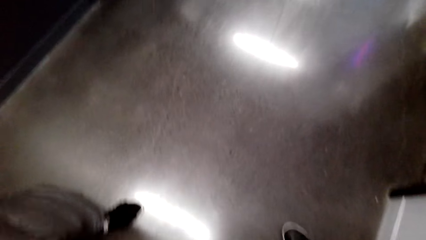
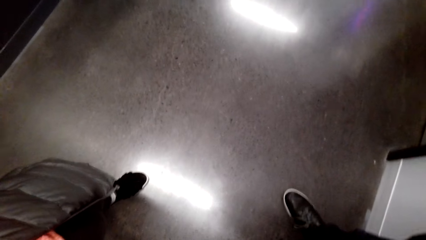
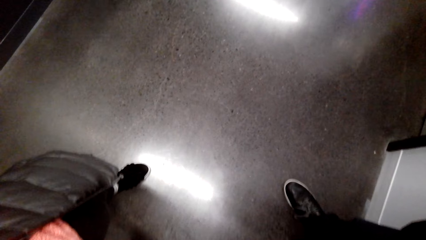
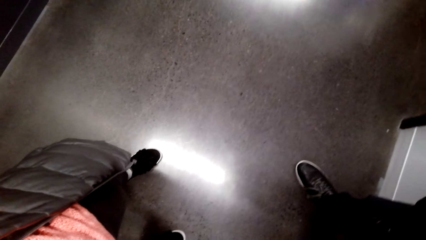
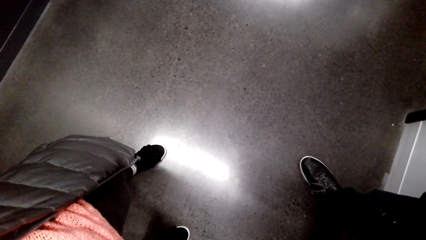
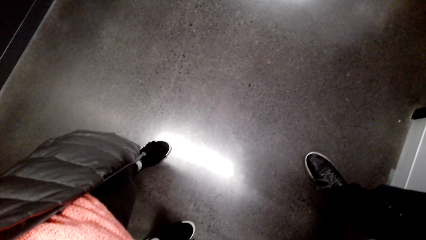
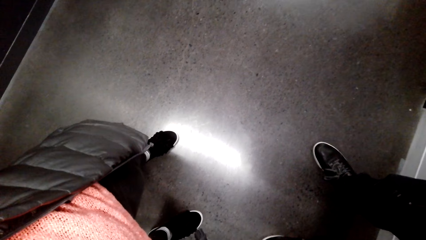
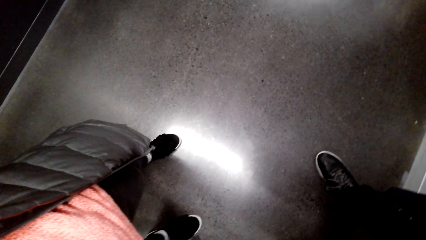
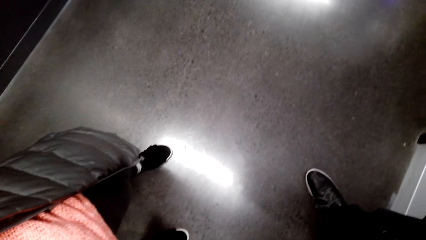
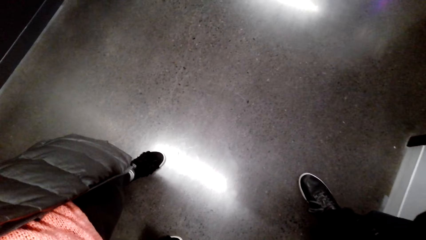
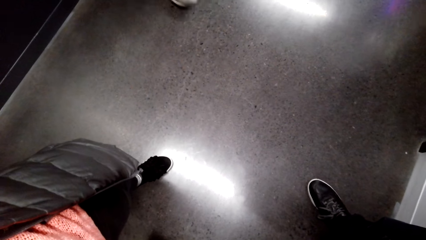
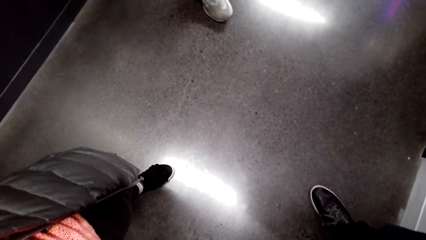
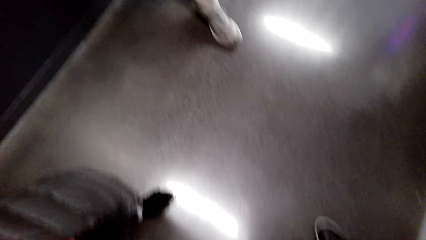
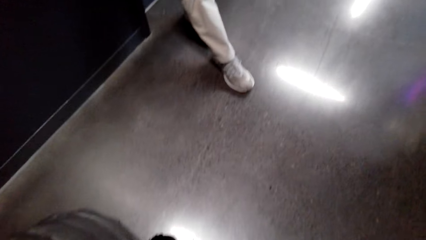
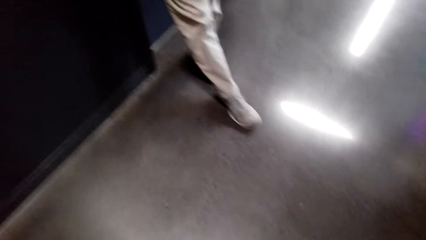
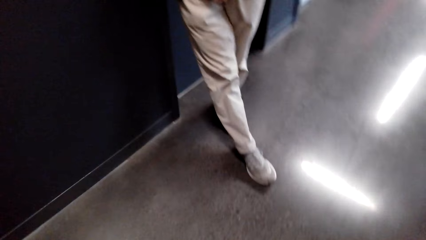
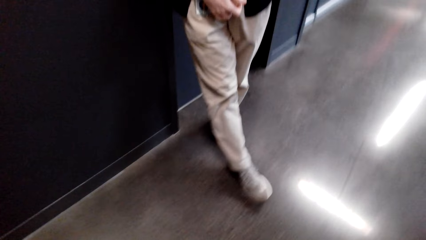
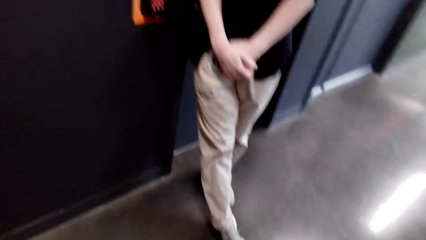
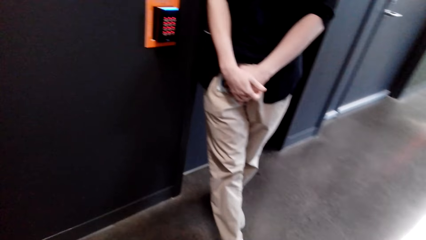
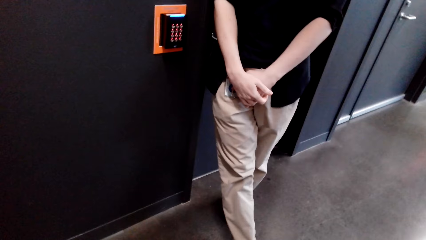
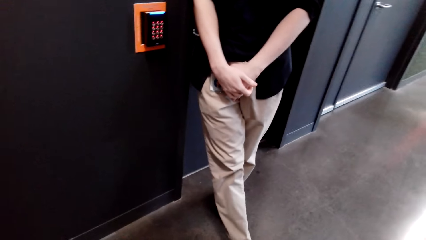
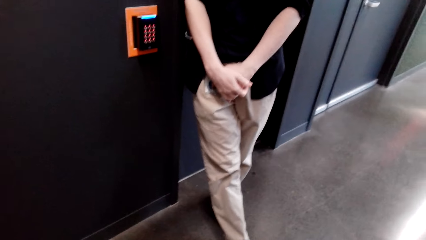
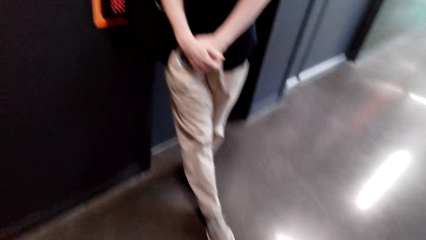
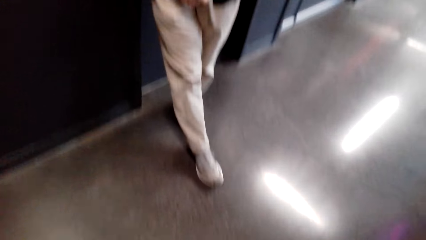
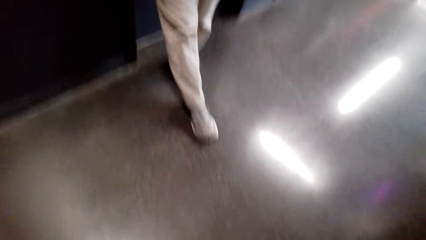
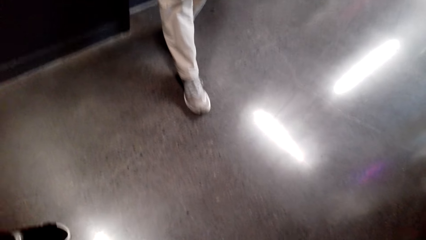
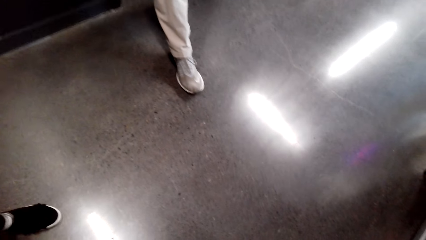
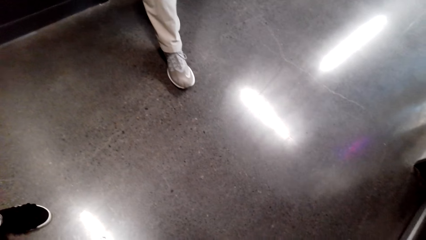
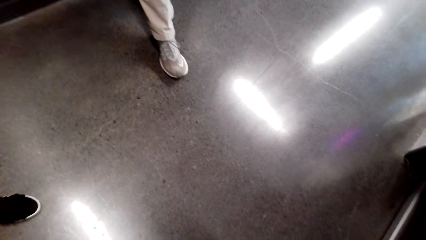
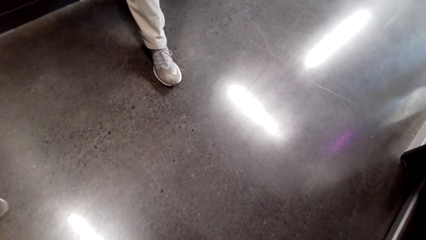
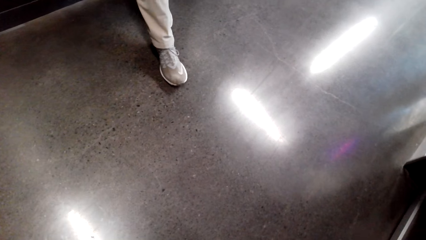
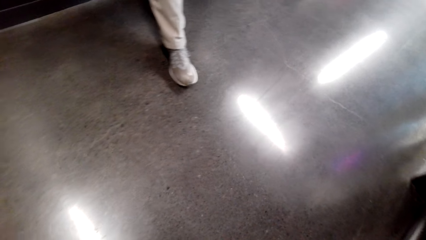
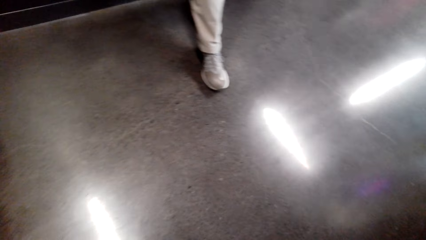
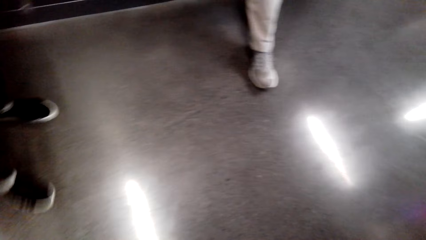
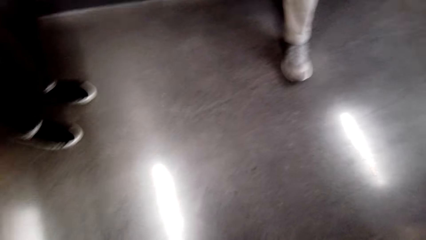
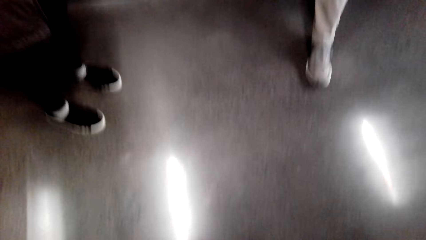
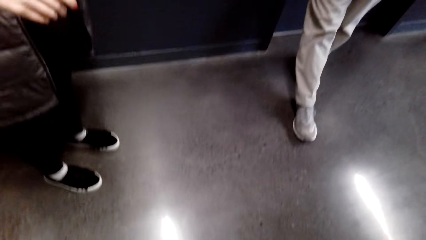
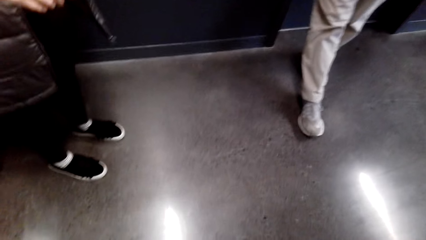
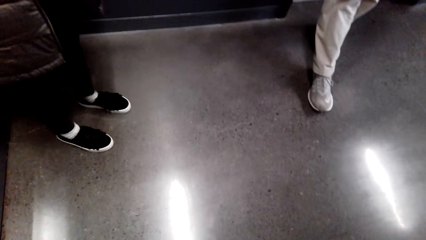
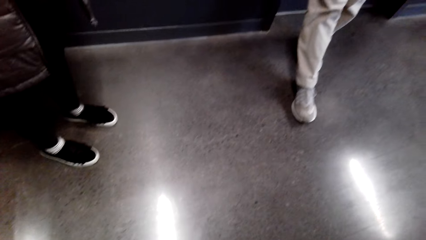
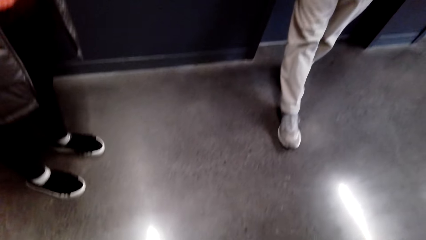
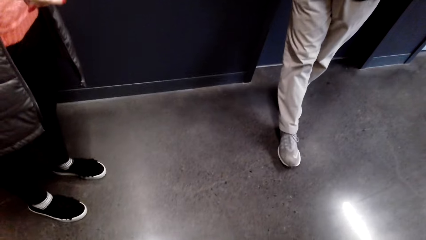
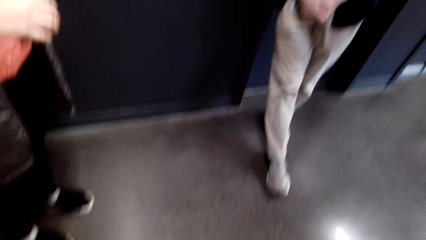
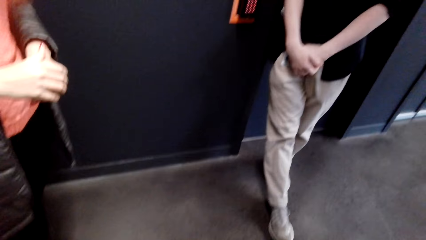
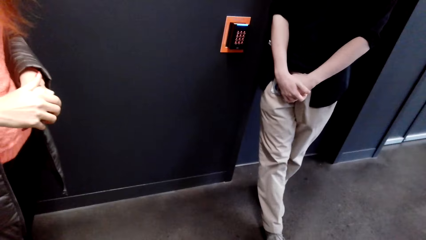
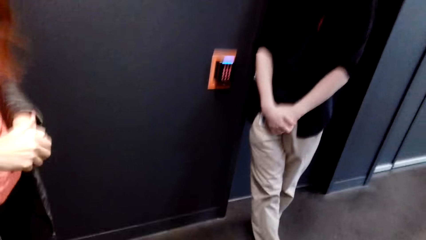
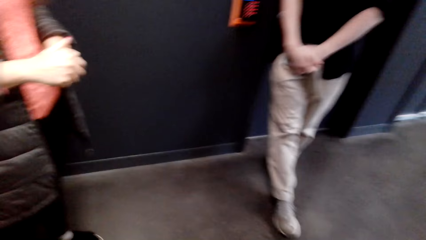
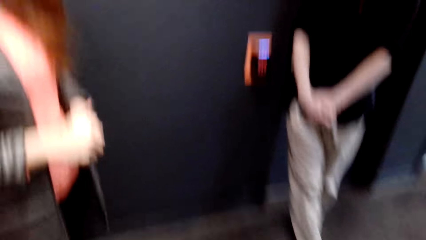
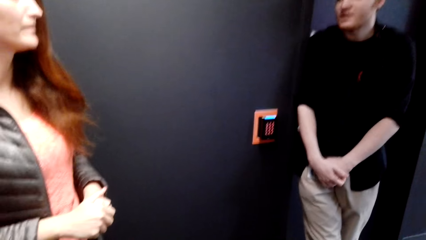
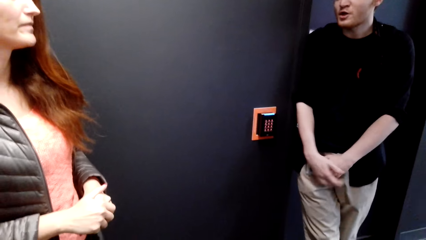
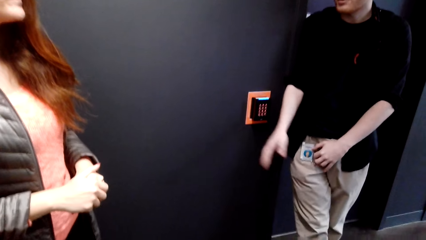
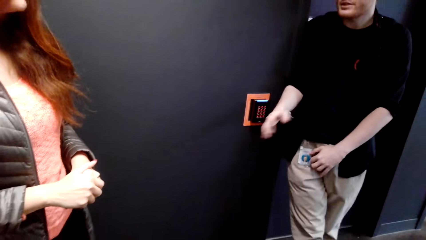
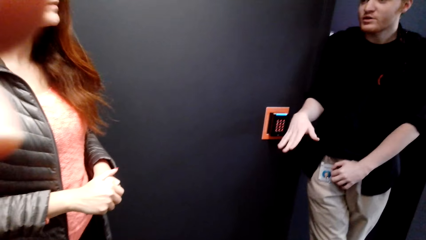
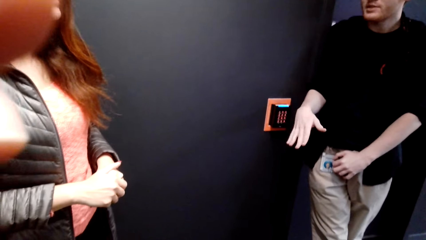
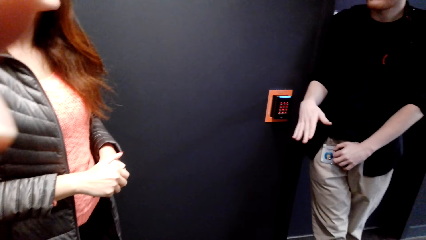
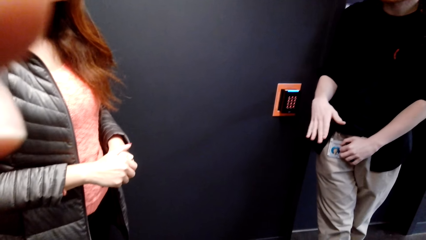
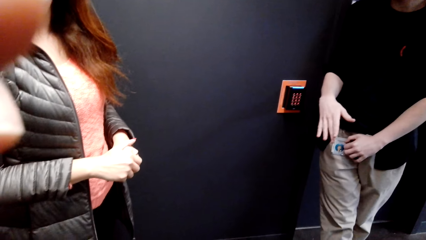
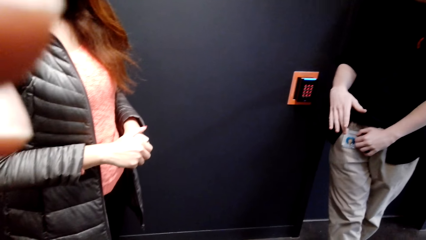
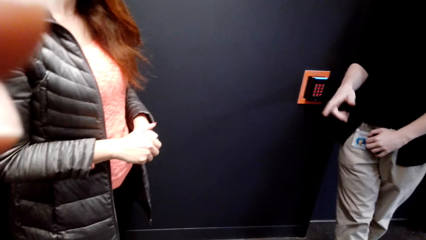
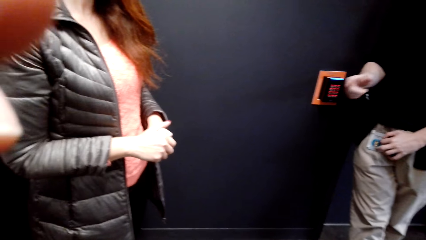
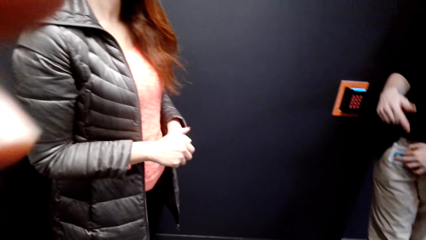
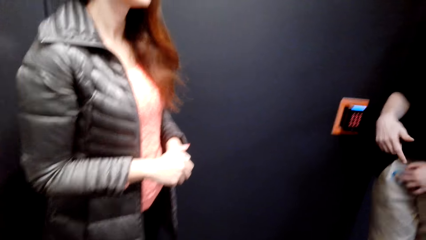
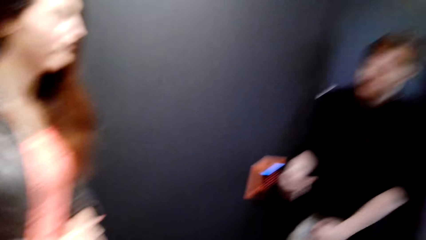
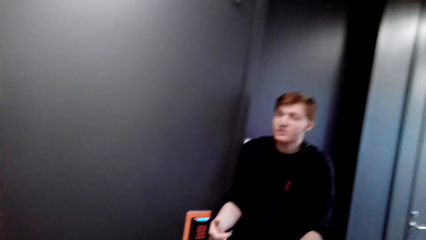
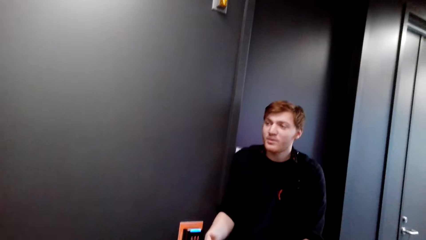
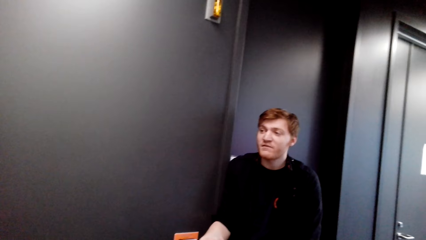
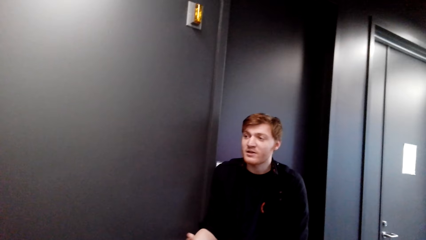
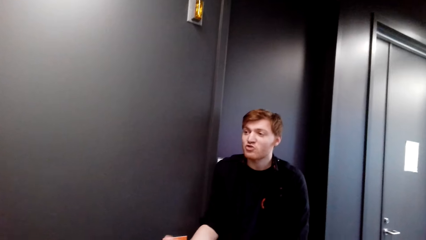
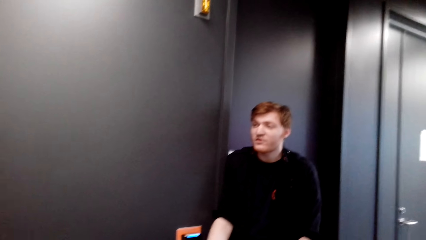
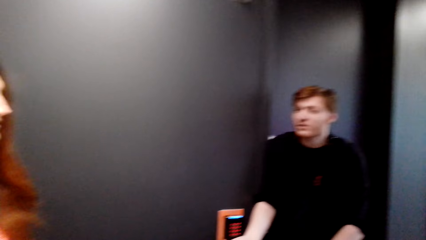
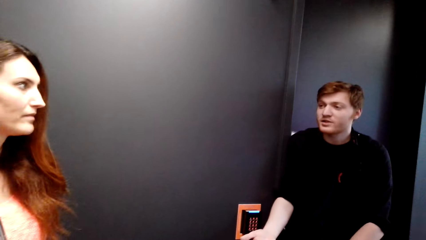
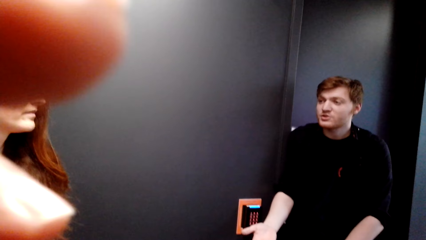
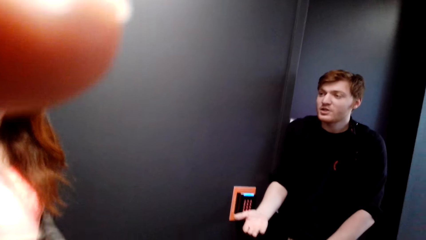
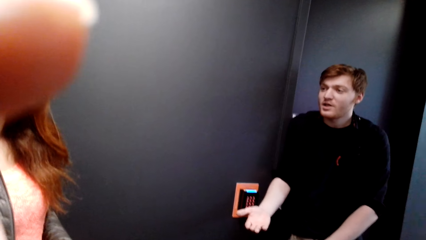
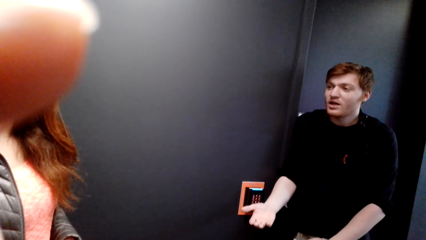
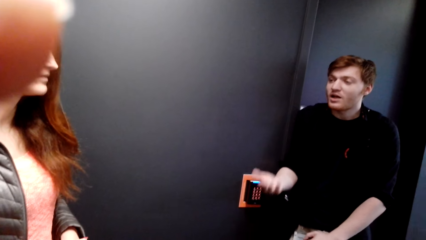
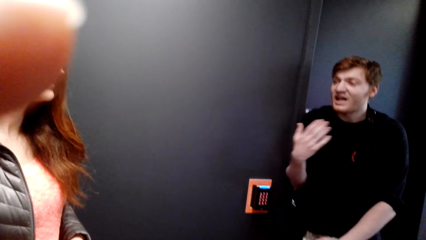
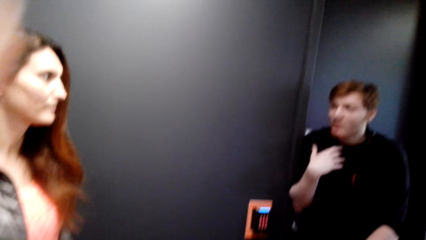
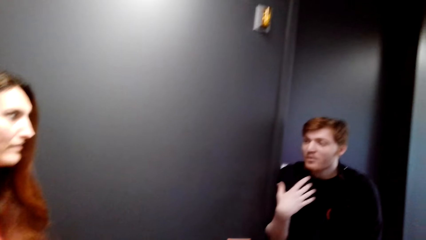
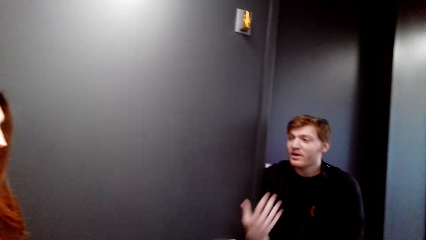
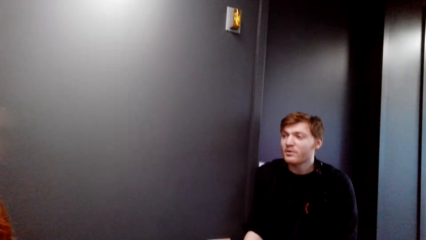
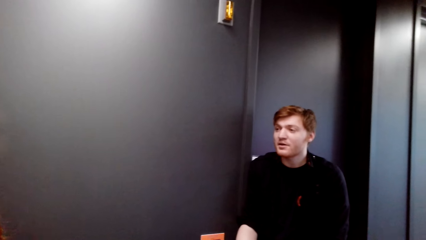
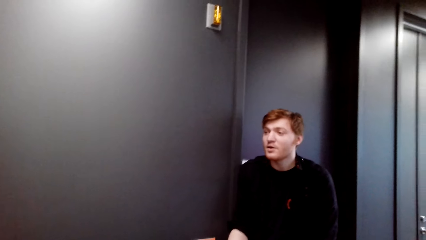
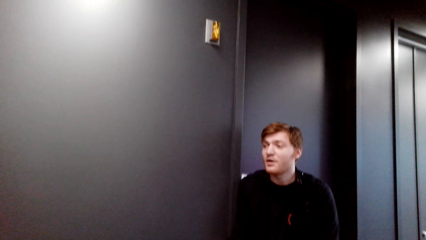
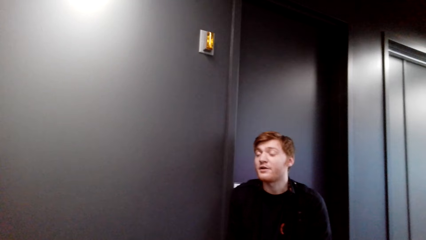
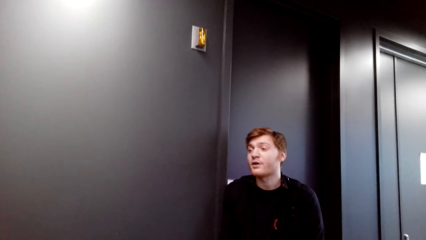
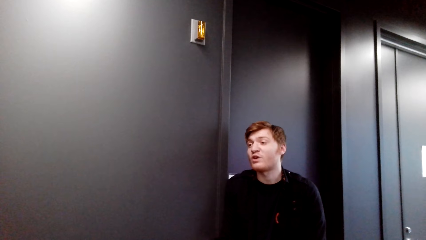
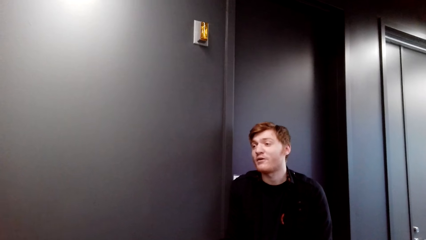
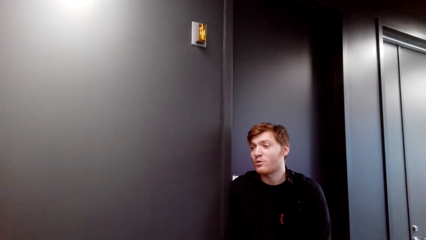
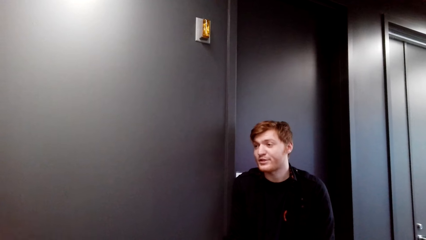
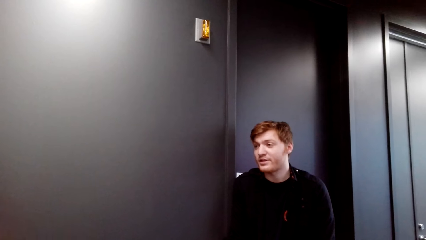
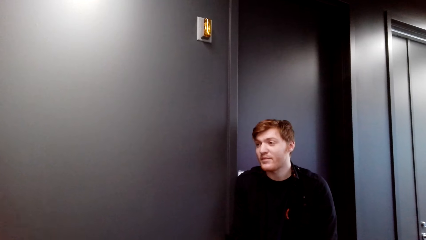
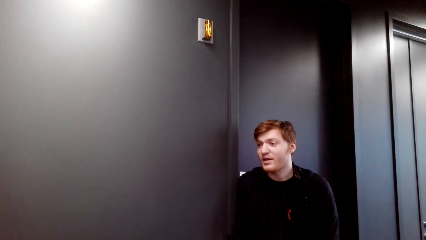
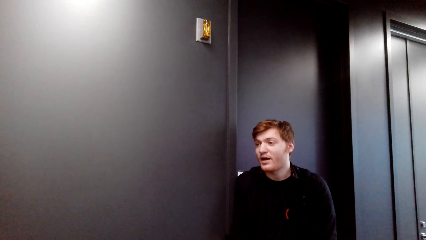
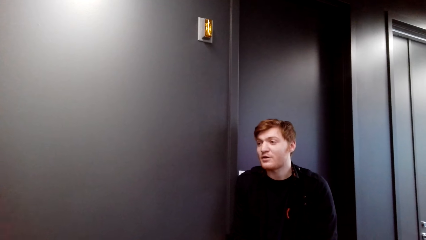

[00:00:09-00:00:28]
The camera wearer looks at the floor. A person stands beside another person. The other person talks to the first person.
